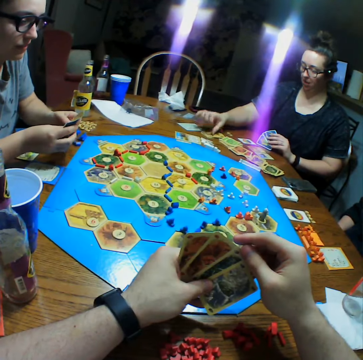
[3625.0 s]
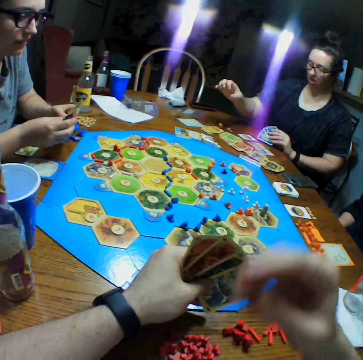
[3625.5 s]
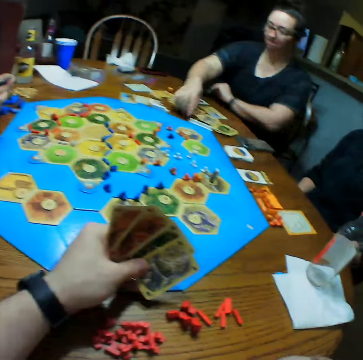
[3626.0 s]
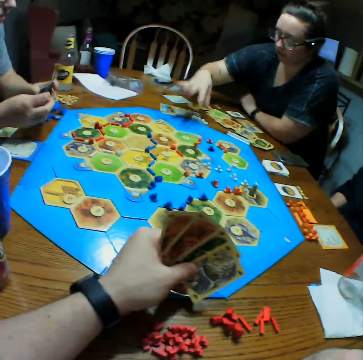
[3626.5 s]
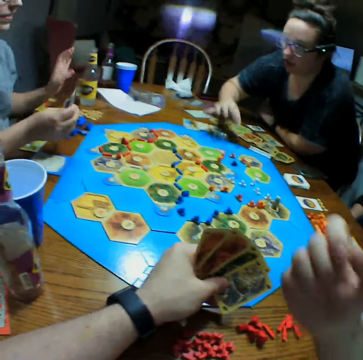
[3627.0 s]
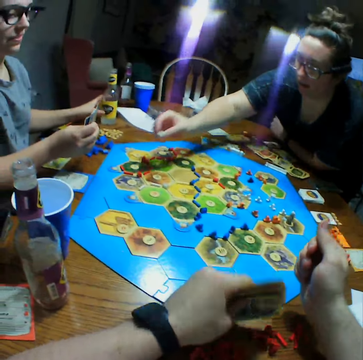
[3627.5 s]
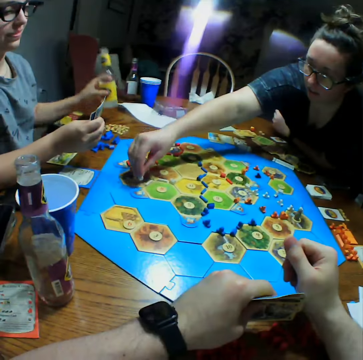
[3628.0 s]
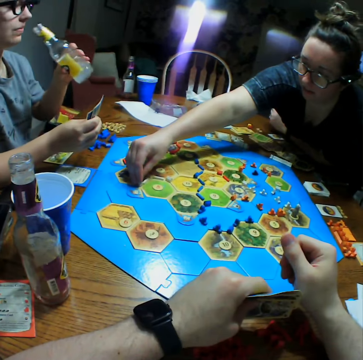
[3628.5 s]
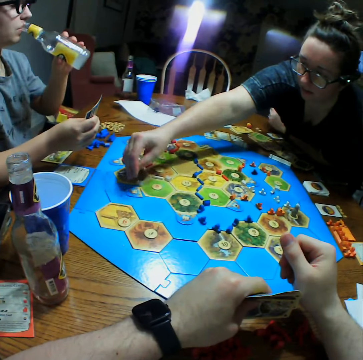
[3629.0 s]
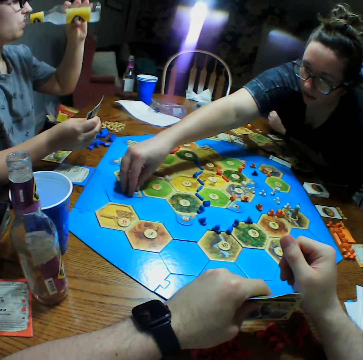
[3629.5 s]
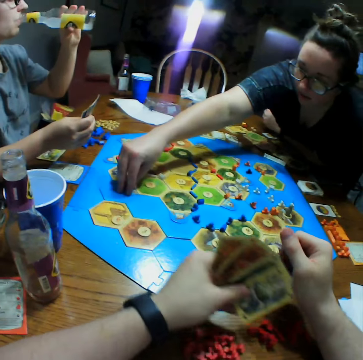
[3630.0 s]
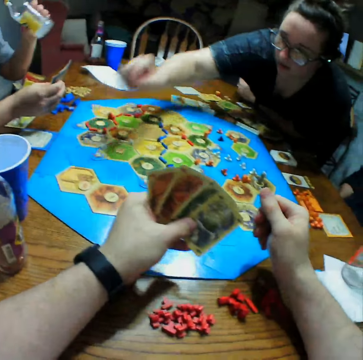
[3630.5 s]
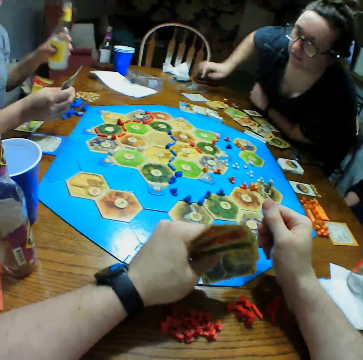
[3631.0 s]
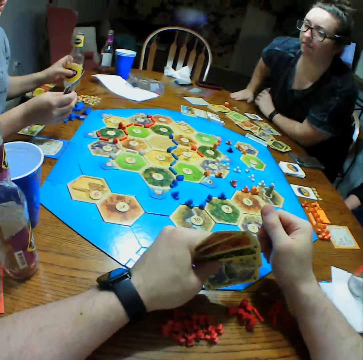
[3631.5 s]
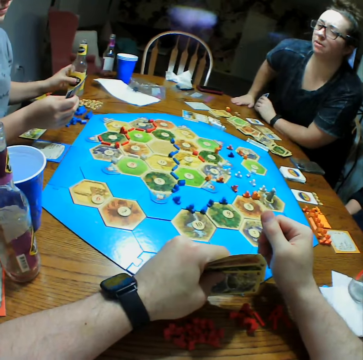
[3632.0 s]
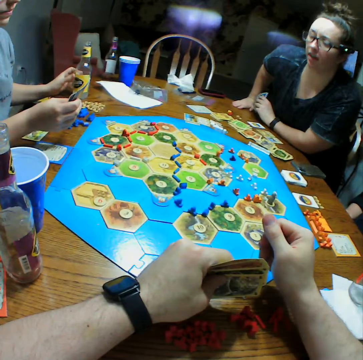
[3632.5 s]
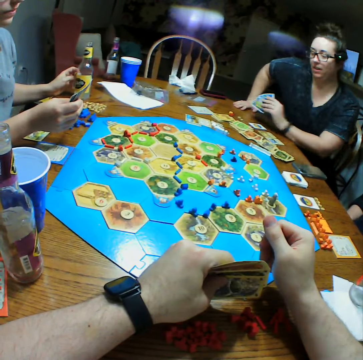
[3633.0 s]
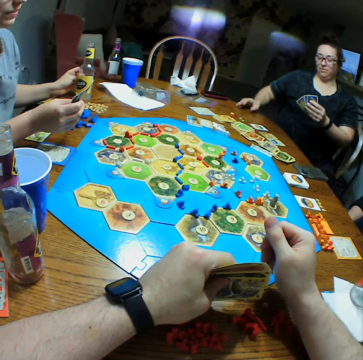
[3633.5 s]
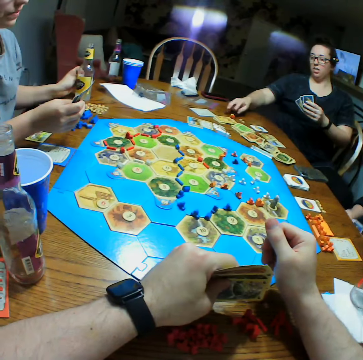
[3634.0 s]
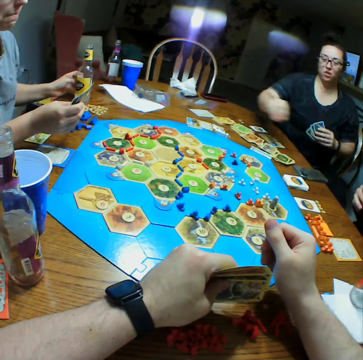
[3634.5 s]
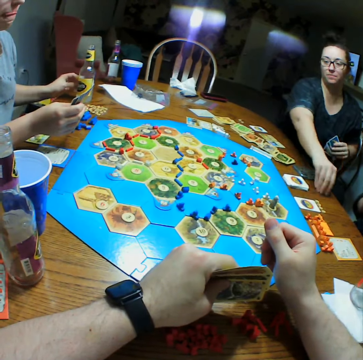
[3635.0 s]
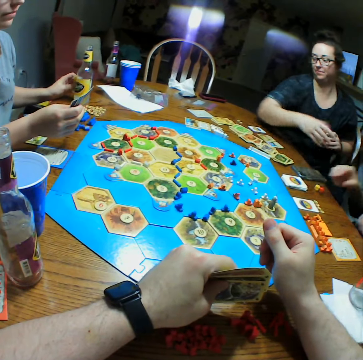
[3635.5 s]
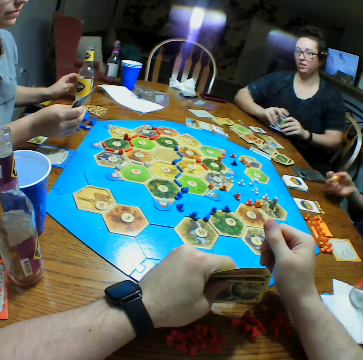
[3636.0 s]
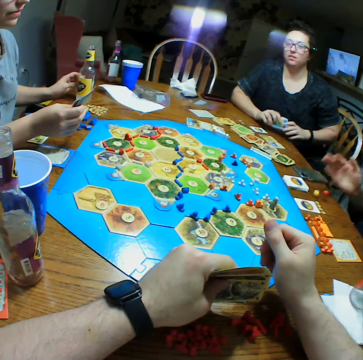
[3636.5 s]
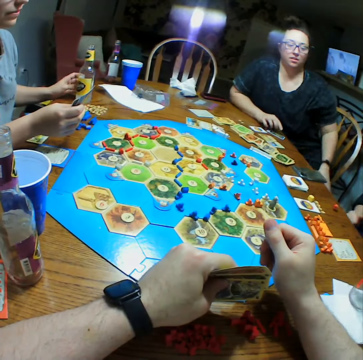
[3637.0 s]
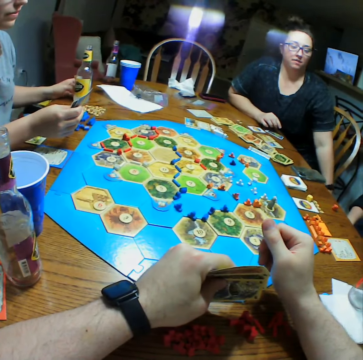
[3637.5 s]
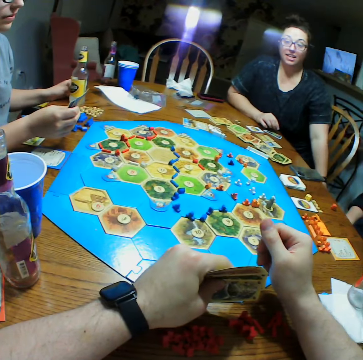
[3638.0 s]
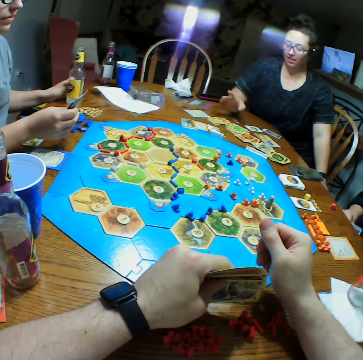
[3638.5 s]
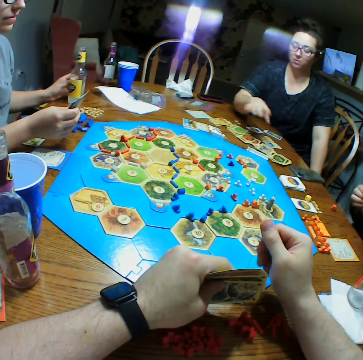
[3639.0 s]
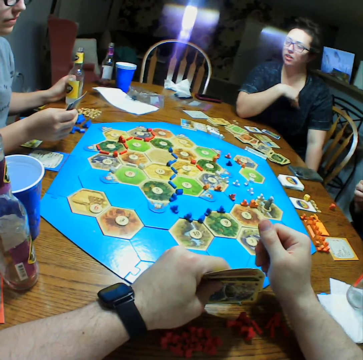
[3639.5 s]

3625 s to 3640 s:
The camera wearer touches his face. A woman moves a number on the board. The woman puts pieces on the table. Another woman holds the pieces.

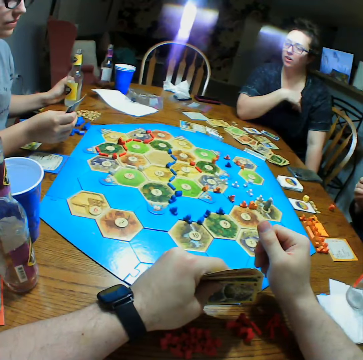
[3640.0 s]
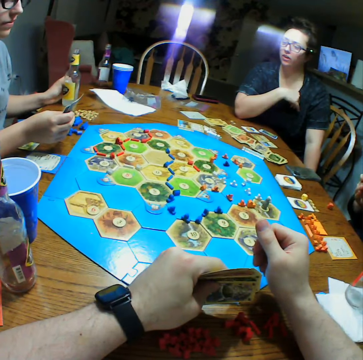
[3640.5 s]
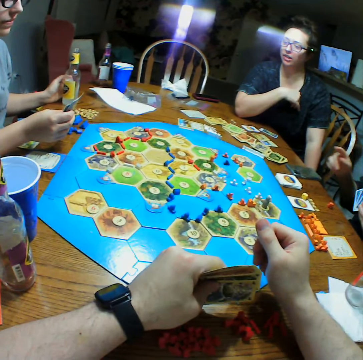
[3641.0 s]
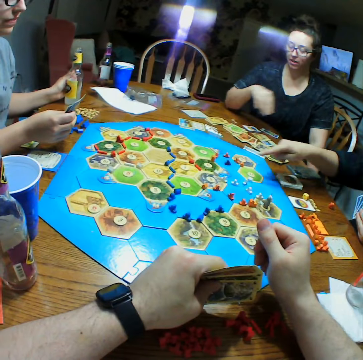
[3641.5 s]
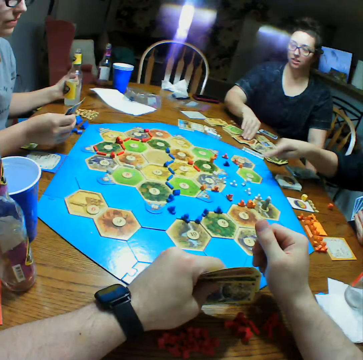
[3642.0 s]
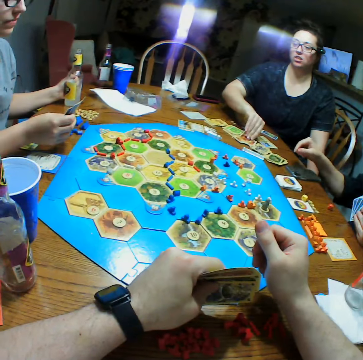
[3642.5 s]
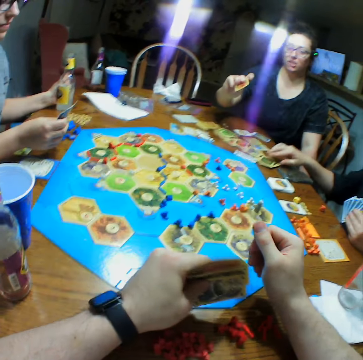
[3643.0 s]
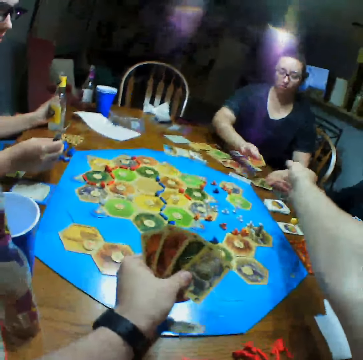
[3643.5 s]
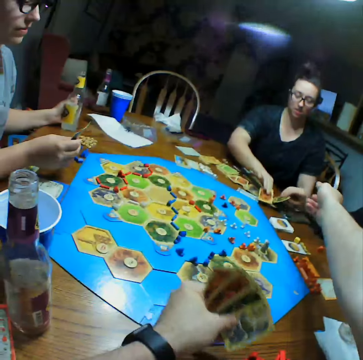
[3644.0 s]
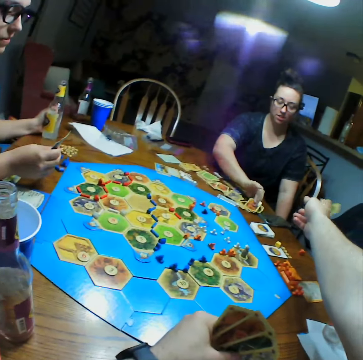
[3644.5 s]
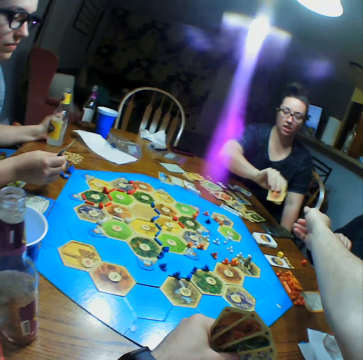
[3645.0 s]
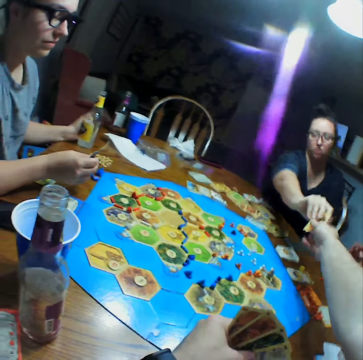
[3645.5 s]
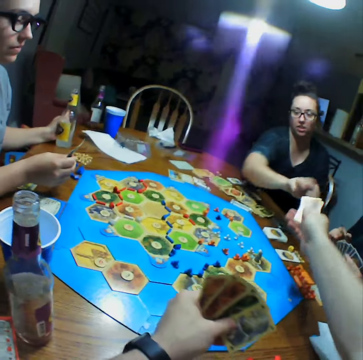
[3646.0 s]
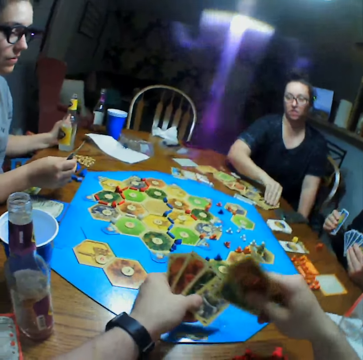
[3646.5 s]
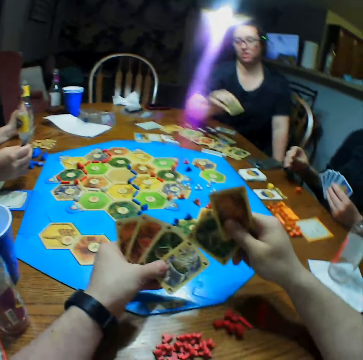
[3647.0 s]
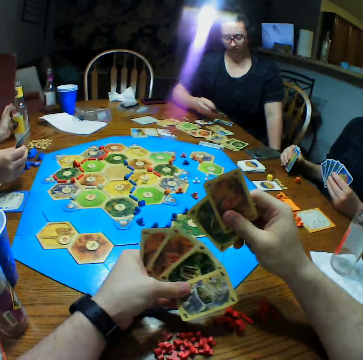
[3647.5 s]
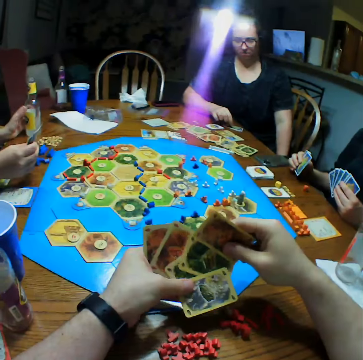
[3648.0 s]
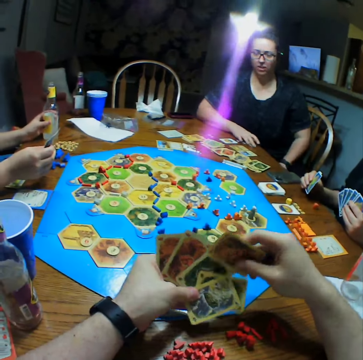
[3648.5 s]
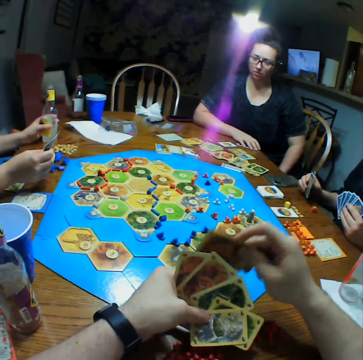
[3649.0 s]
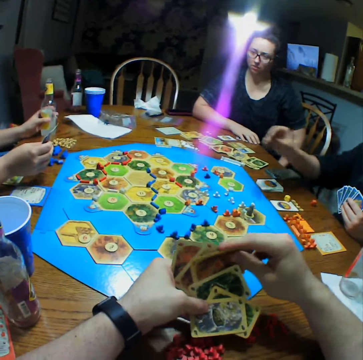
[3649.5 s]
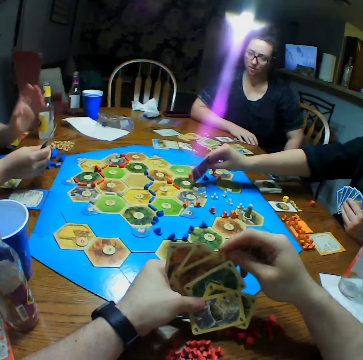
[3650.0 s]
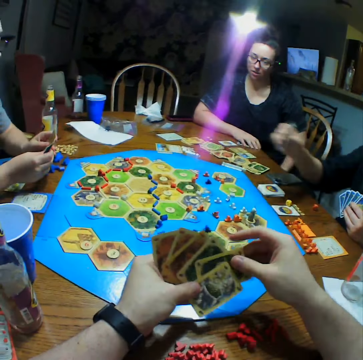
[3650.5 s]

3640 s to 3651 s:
A woman points at the board. Another woman picks a card. The camera wearer takes cards from the other woman.

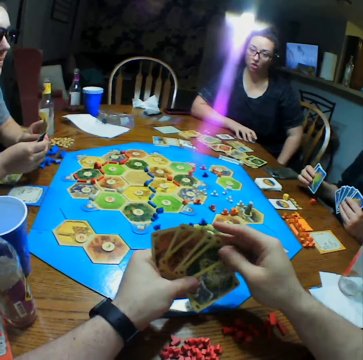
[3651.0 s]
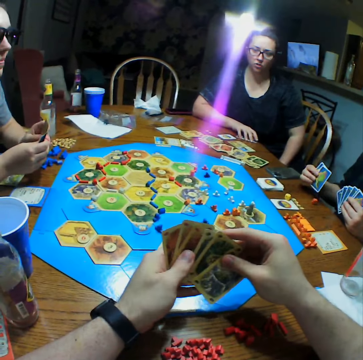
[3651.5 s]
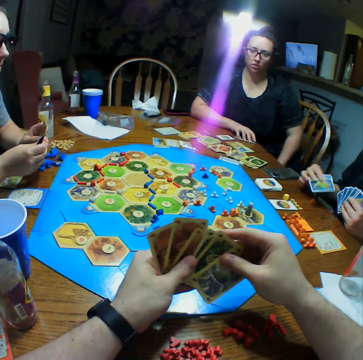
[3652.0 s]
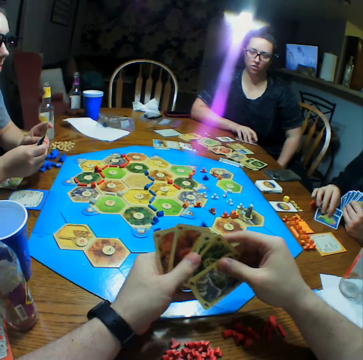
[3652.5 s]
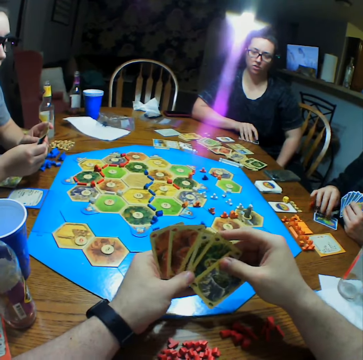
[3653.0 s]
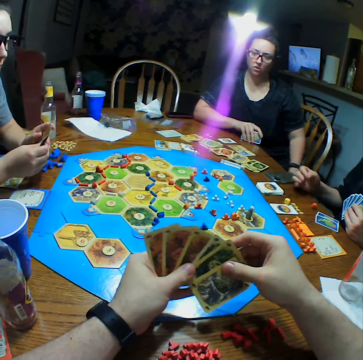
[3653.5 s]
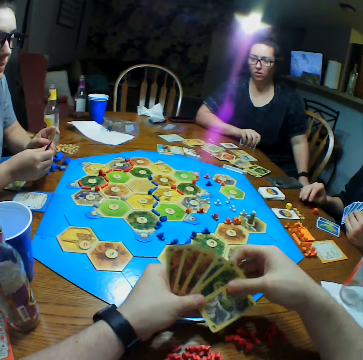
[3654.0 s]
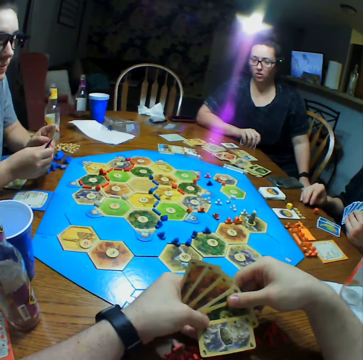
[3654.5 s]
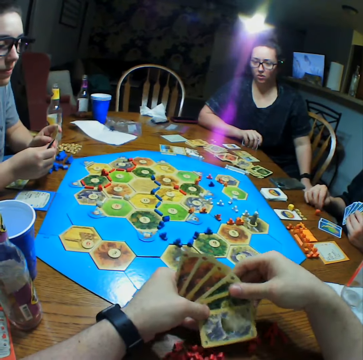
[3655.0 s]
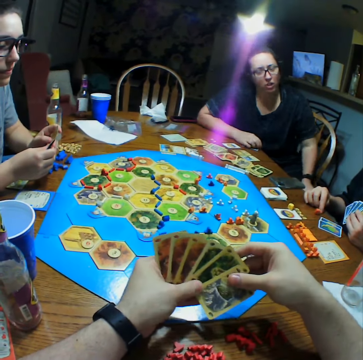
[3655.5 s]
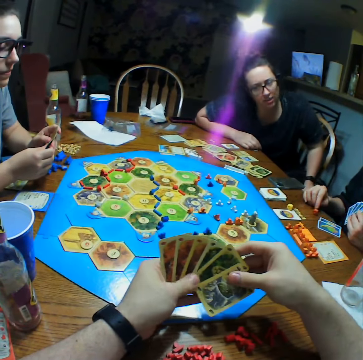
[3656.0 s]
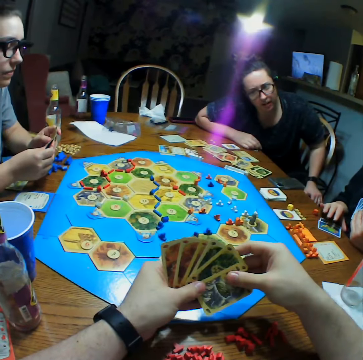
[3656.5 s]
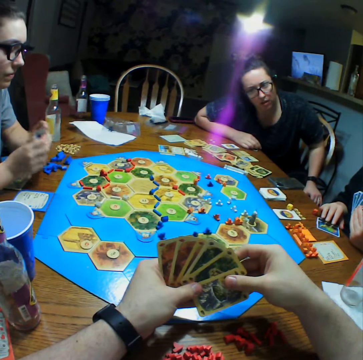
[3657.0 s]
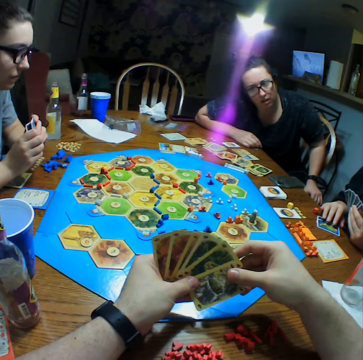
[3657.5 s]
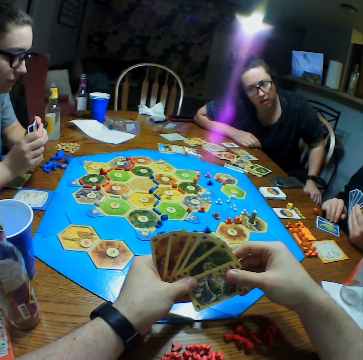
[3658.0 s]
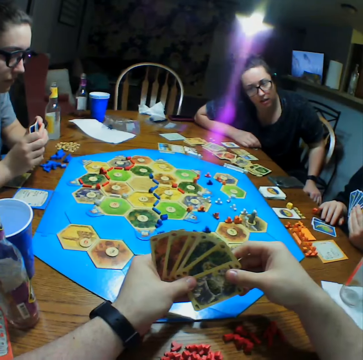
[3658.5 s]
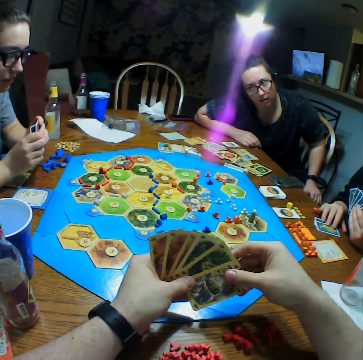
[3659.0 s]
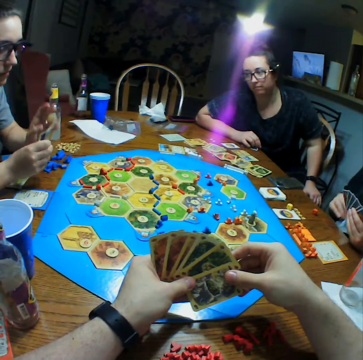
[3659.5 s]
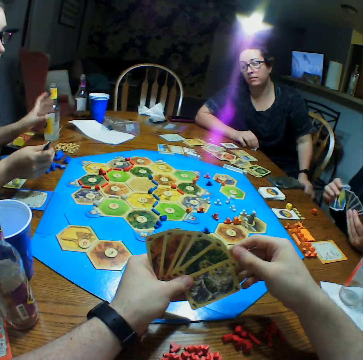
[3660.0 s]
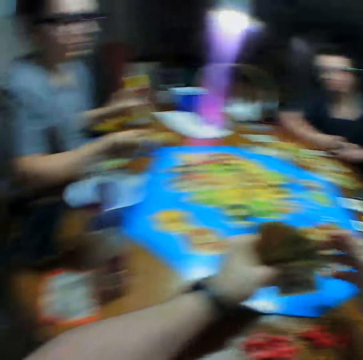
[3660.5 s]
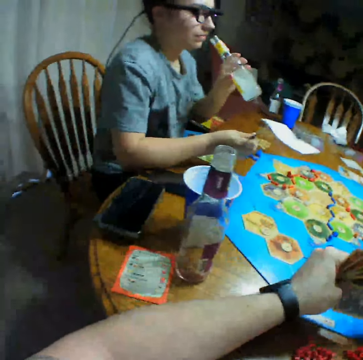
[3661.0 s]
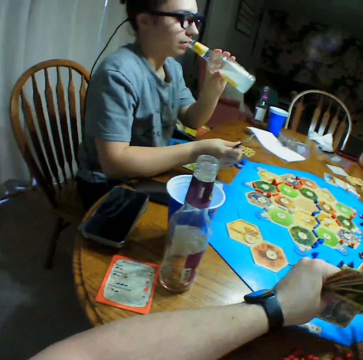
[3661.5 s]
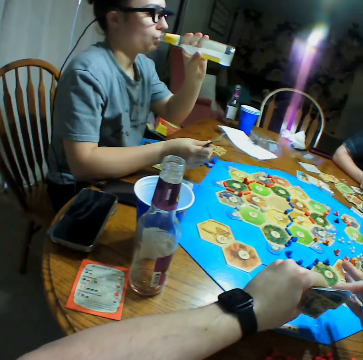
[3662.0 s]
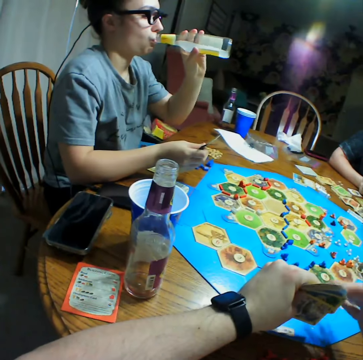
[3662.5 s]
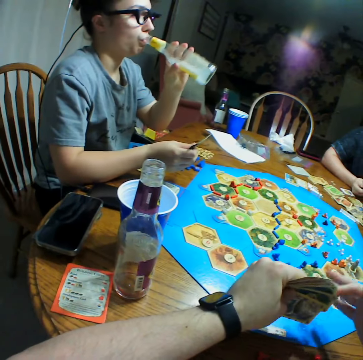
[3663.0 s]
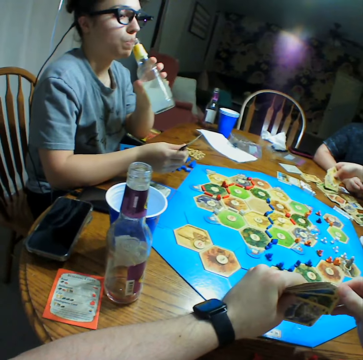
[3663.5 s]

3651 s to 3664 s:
A woman puts cards on the table and picks the cards. Another woman drinks water.
